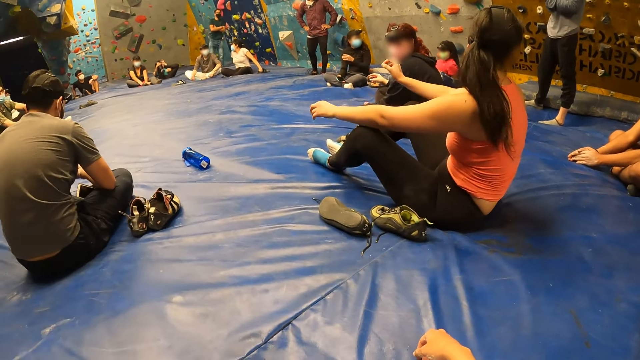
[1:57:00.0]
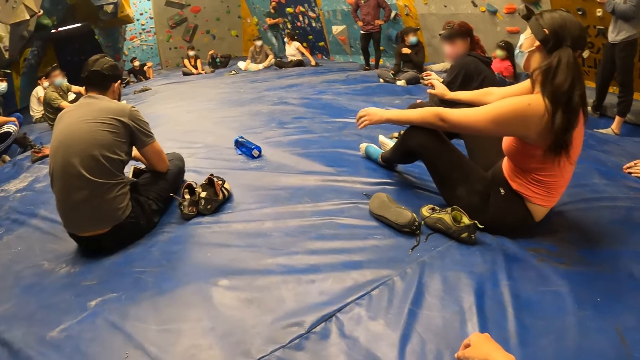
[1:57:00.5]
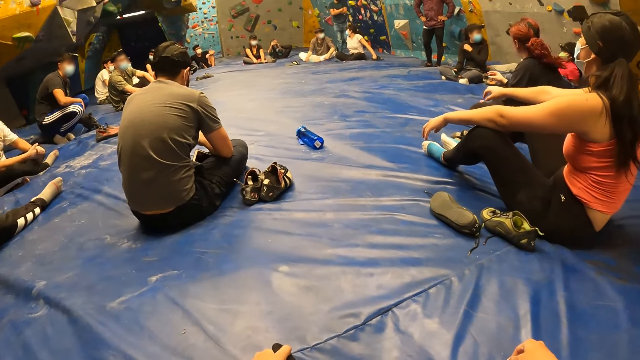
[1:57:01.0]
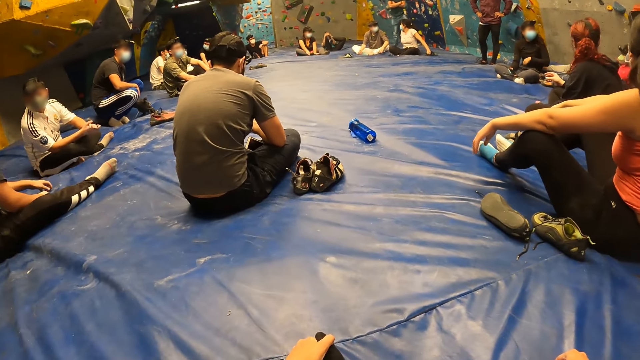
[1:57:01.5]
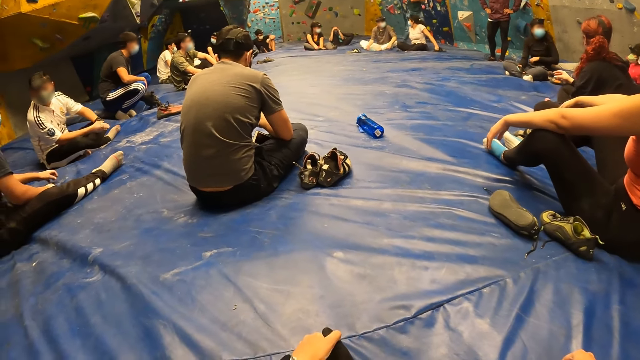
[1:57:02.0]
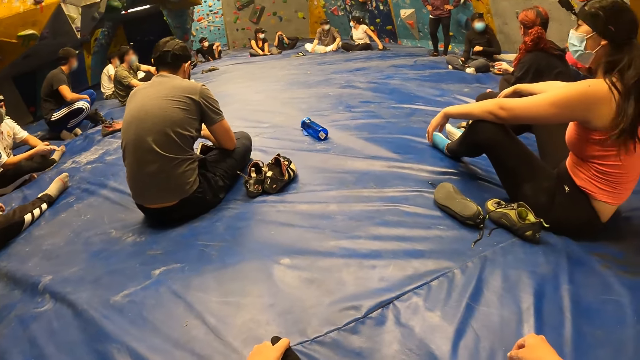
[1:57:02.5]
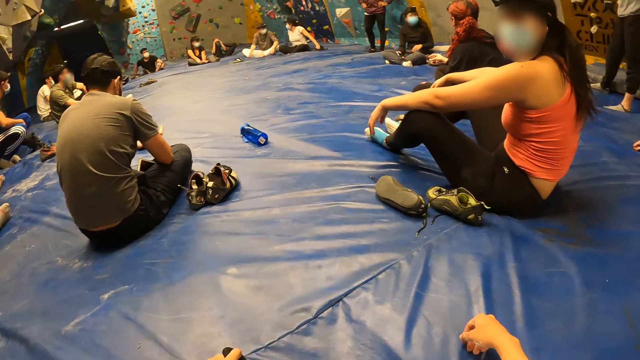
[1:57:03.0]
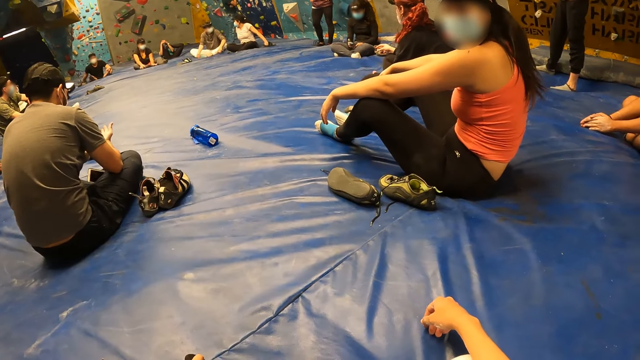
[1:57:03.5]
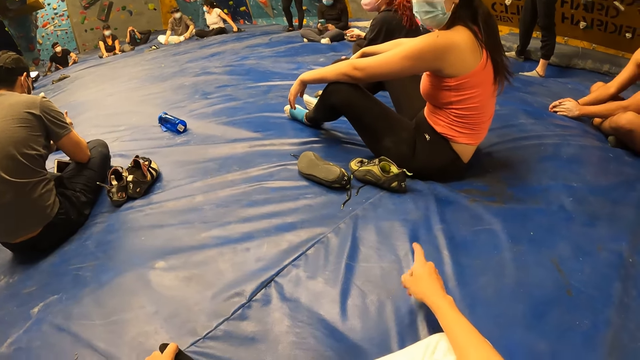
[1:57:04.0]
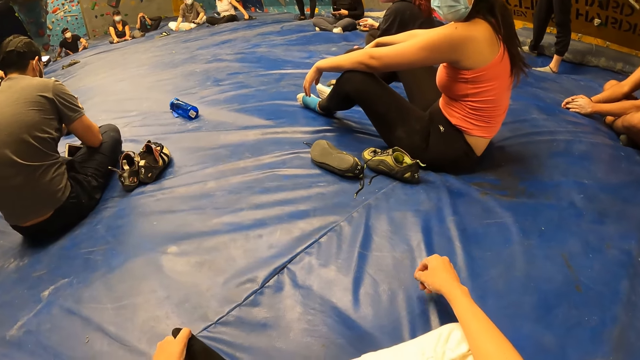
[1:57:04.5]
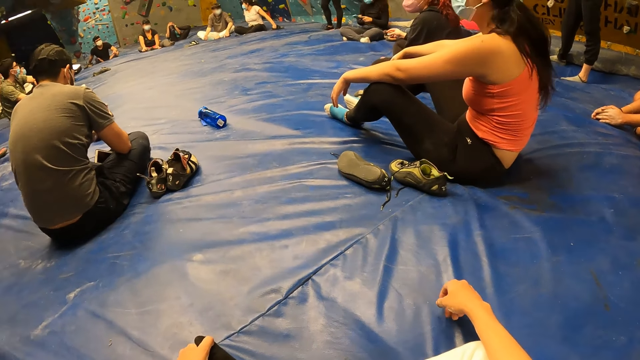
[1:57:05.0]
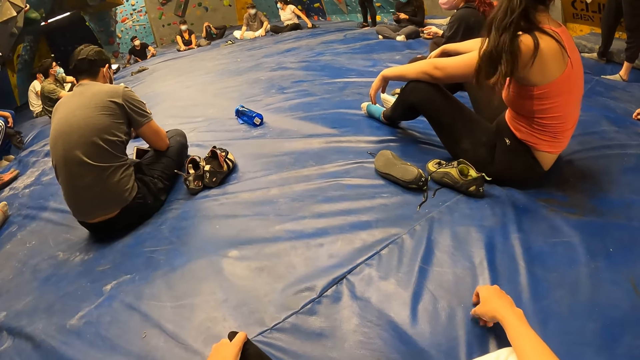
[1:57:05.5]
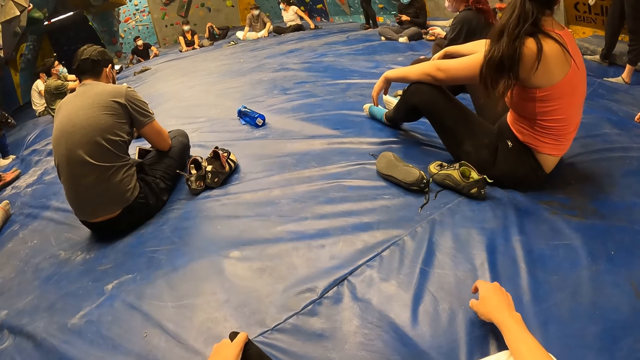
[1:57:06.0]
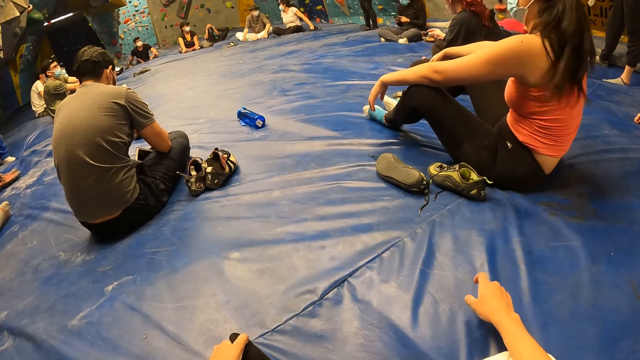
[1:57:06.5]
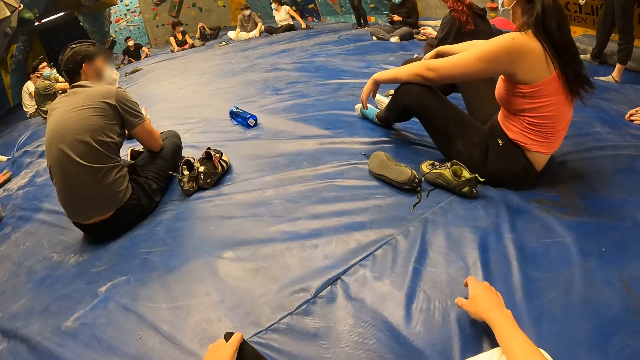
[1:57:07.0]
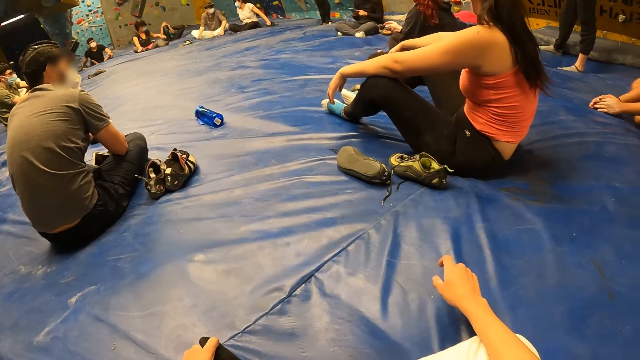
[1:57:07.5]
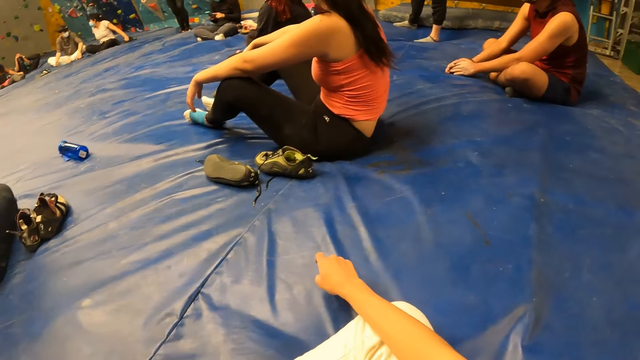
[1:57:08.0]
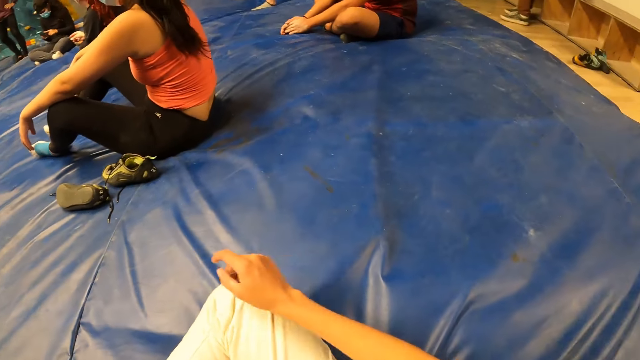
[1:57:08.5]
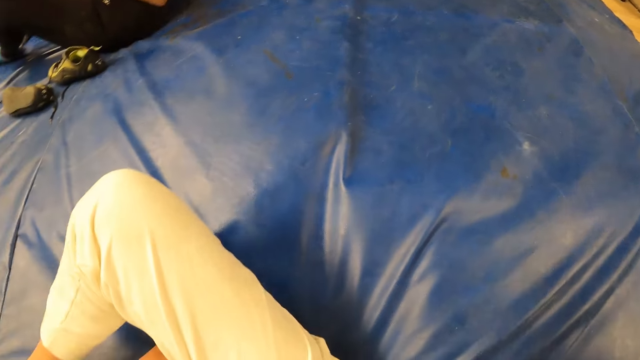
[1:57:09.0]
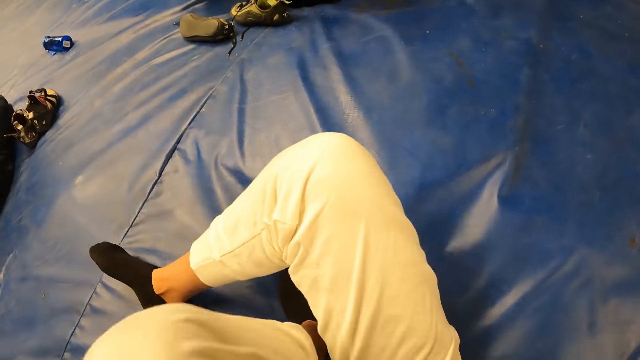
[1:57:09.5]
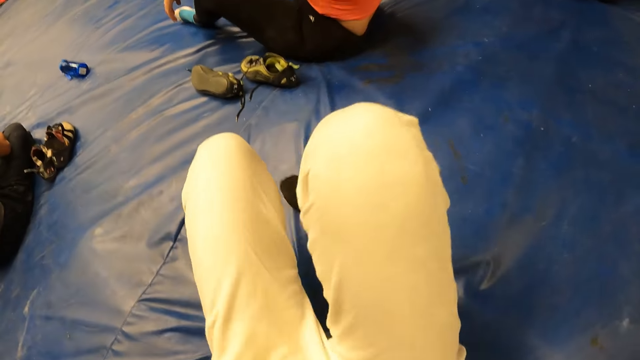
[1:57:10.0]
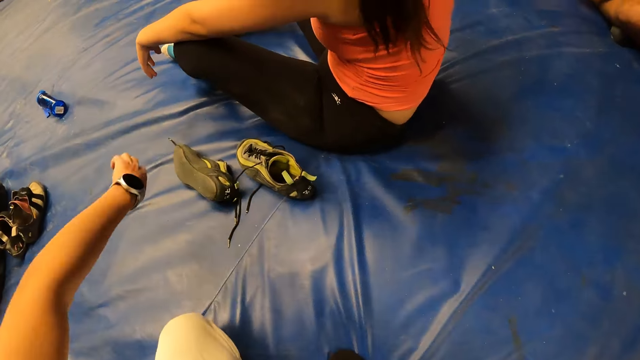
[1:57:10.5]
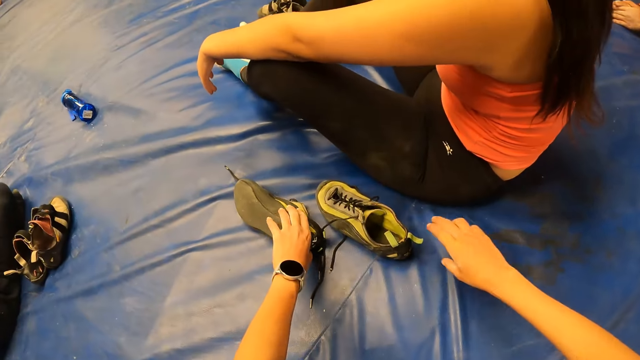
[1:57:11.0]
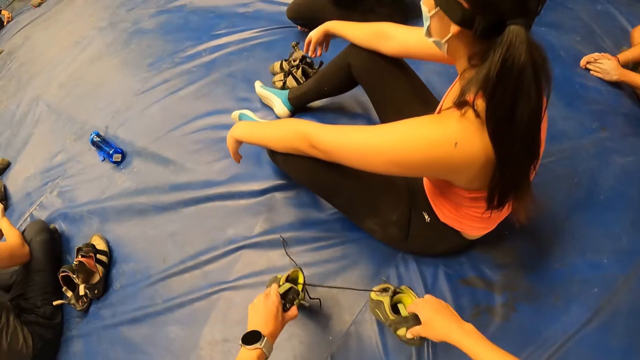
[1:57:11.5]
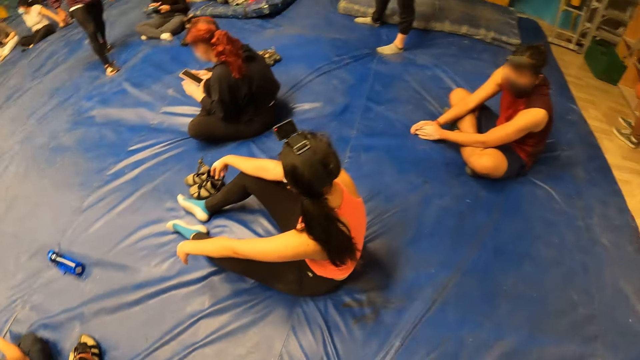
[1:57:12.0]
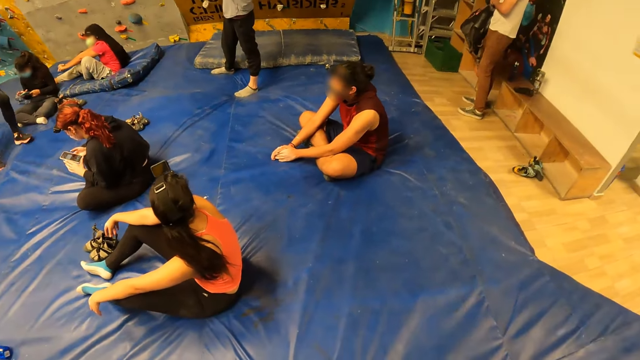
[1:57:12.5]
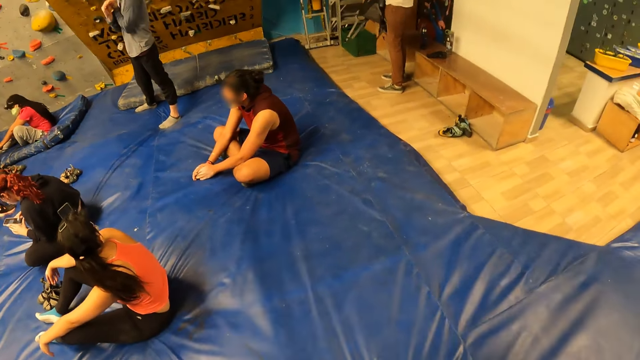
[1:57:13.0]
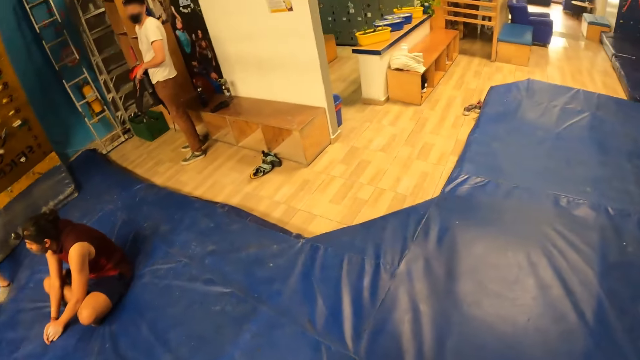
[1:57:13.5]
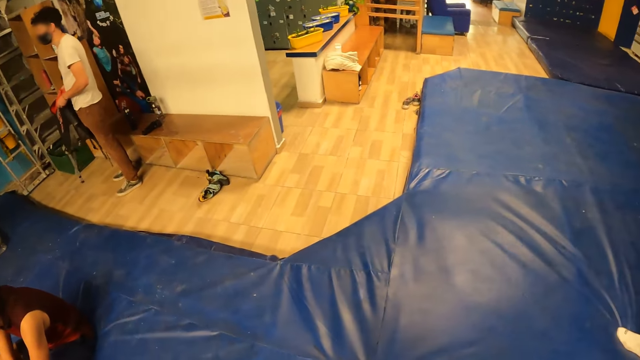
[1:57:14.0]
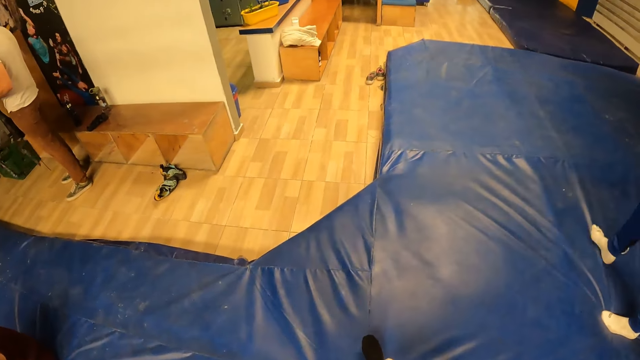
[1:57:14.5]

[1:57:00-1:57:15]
The camera wearer lifts his right hand from the foam. He converses with a woman. He looks around. He hits his right hand on the foam. He lifts his right hand from his right leg. He moves the right hand. He moves both legs. He gets up from the foam. He moves both hands. He picks up a sneaker from the foam with his left hand. He picks up another sneaker from the foam with his right hand. He holds the shoes, lifts the shoes and walks around.

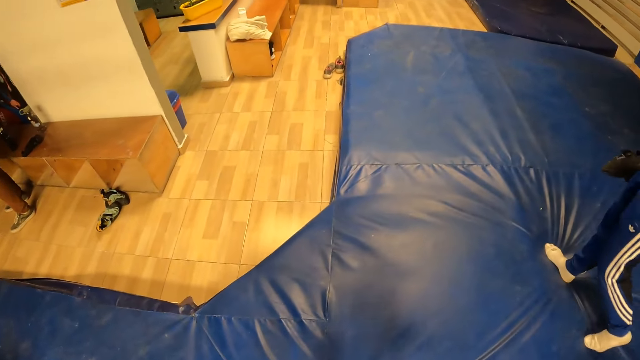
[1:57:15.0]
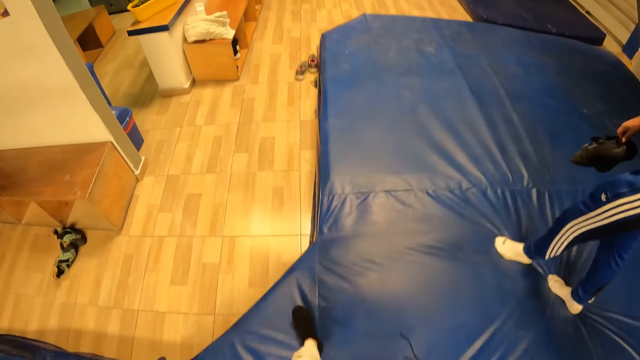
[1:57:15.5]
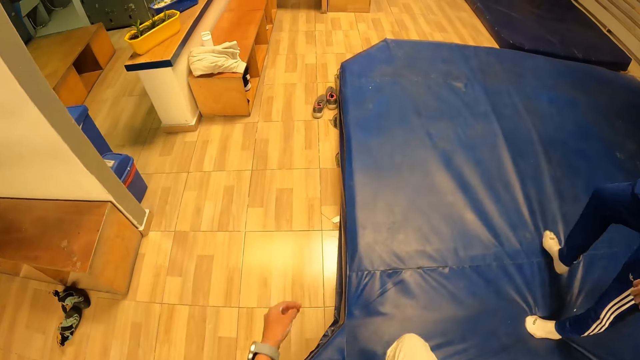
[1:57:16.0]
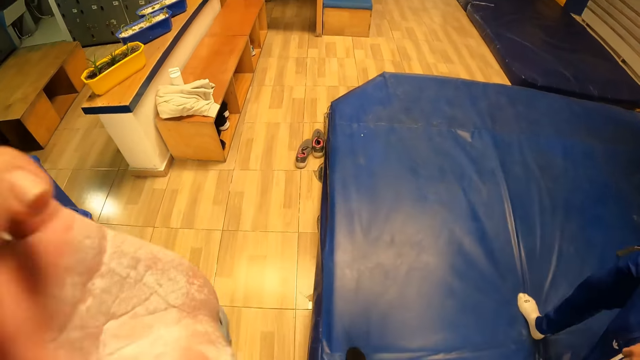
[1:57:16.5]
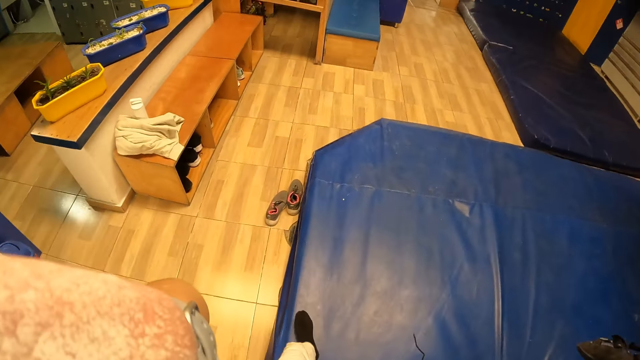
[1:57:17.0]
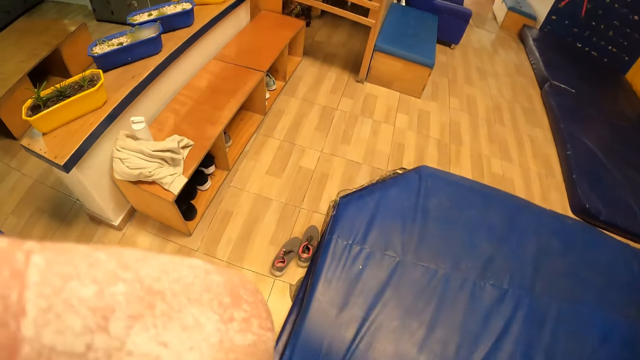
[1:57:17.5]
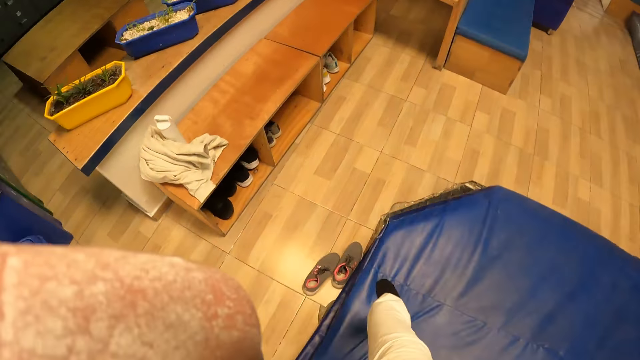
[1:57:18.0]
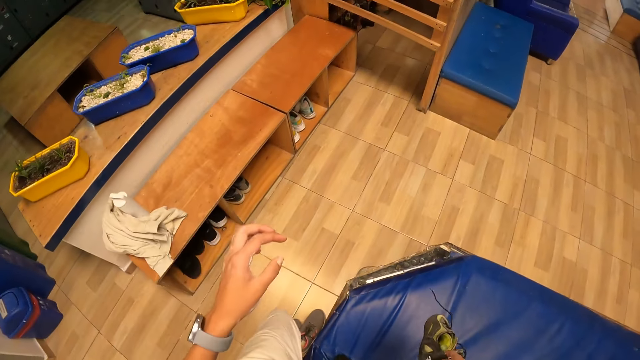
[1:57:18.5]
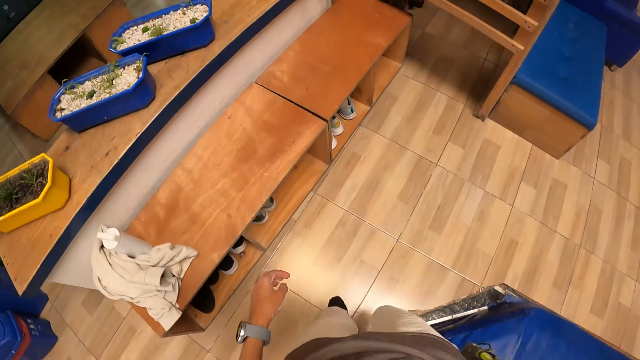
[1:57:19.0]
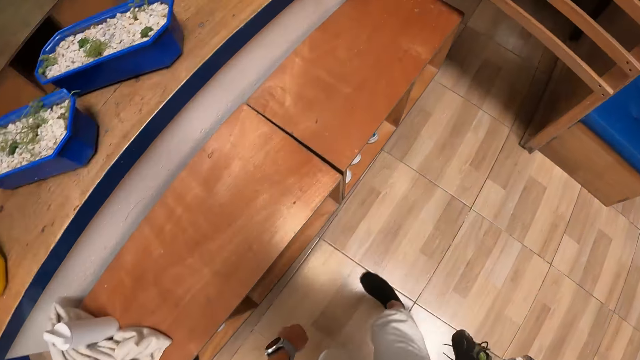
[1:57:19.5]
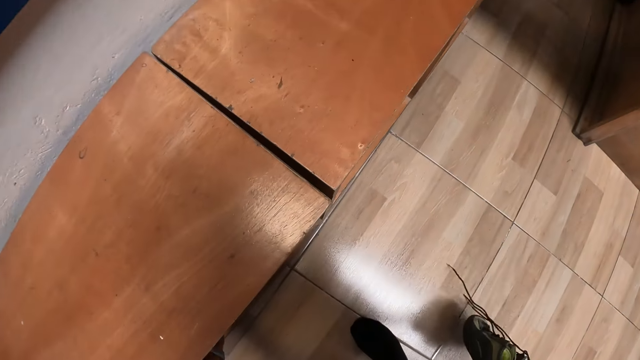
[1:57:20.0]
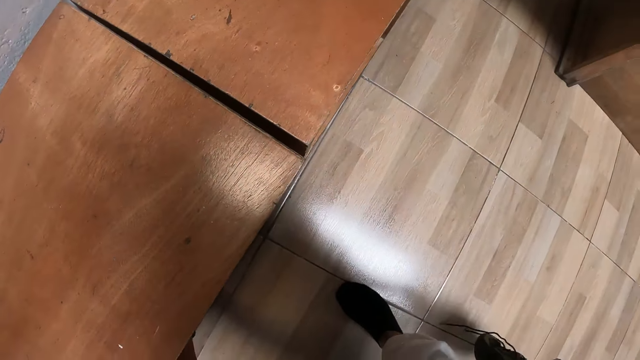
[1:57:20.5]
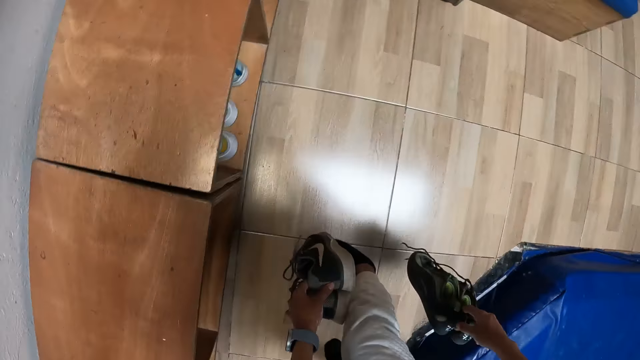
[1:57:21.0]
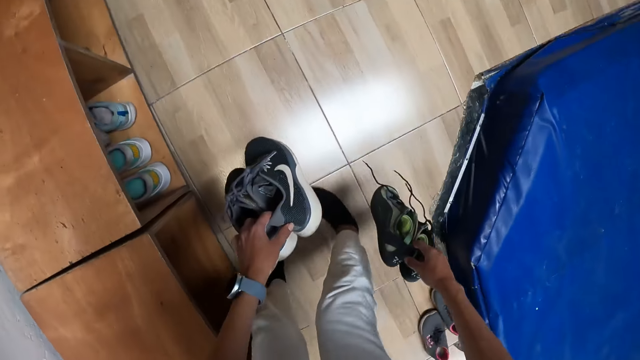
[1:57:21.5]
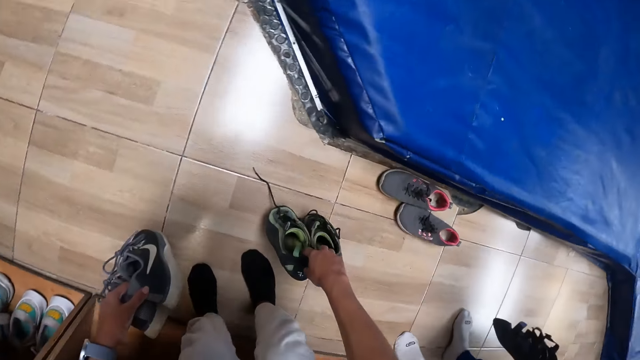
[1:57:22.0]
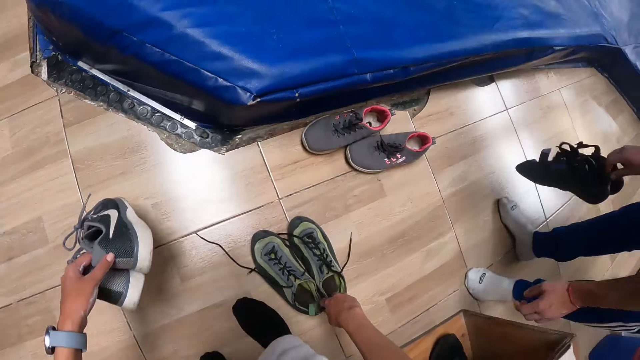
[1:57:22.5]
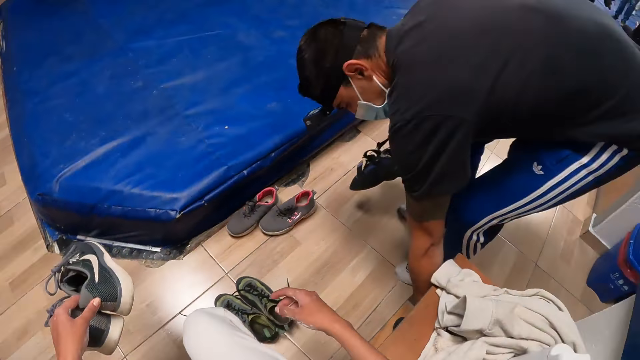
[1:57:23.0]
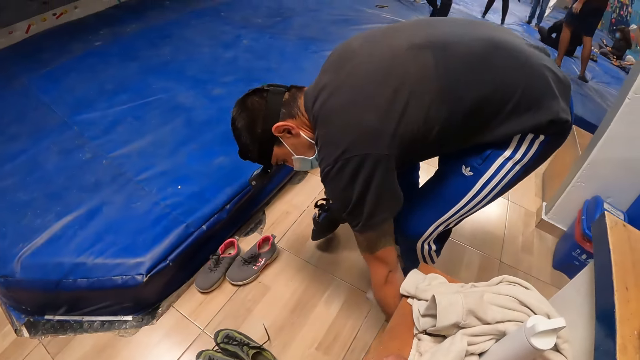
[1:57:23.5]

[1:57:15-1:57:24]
The camera wearer touches his face with his left hand. He picks up a grey shoe from a shelf or from under a bench with his left hand. He drops the green shoe in his right hand on the ground in a climbing center. He sits on the bench.
